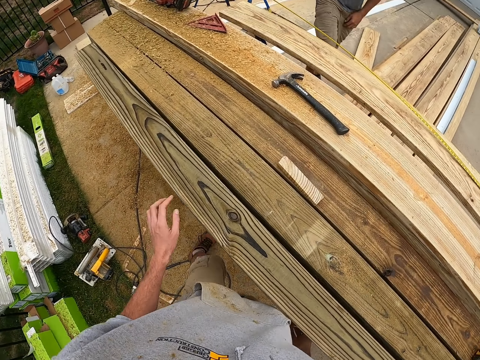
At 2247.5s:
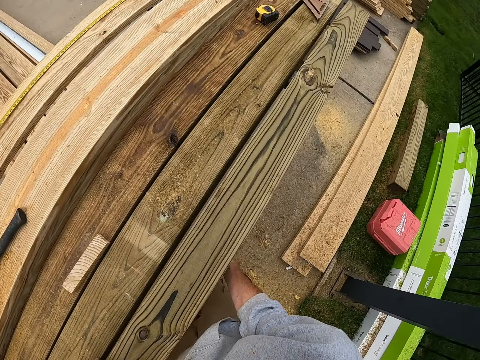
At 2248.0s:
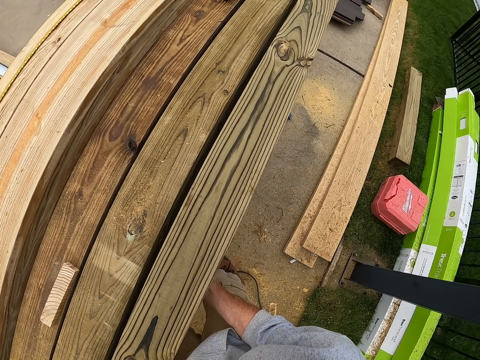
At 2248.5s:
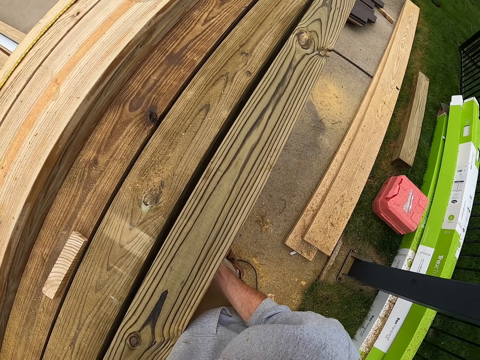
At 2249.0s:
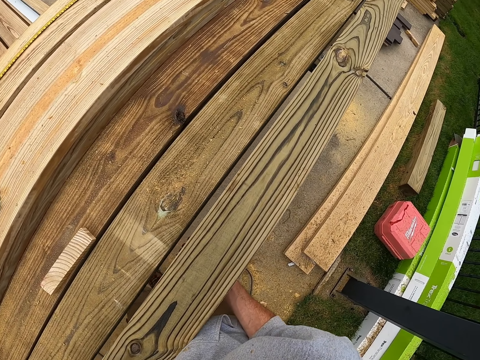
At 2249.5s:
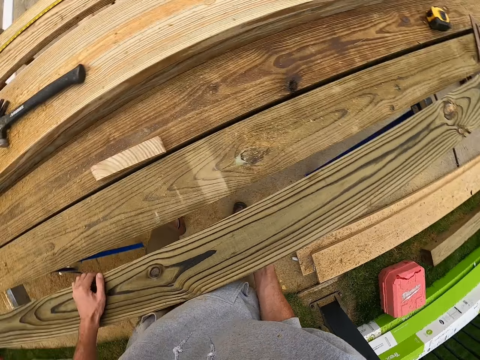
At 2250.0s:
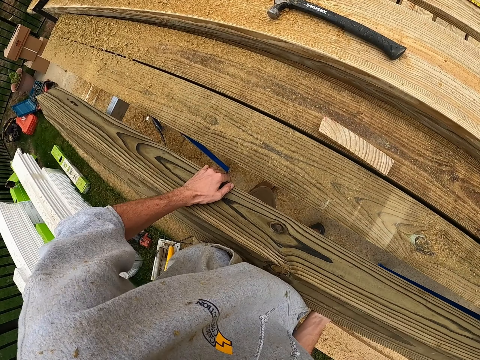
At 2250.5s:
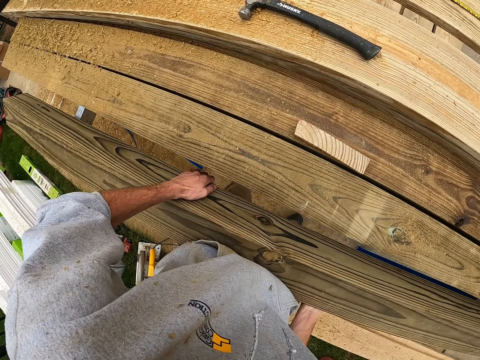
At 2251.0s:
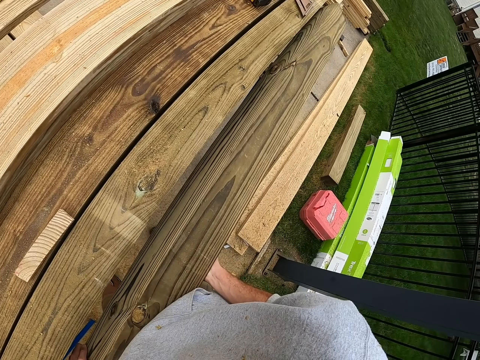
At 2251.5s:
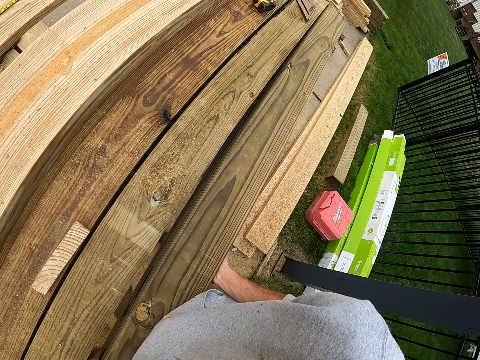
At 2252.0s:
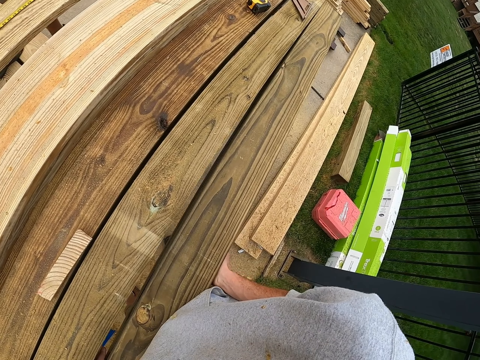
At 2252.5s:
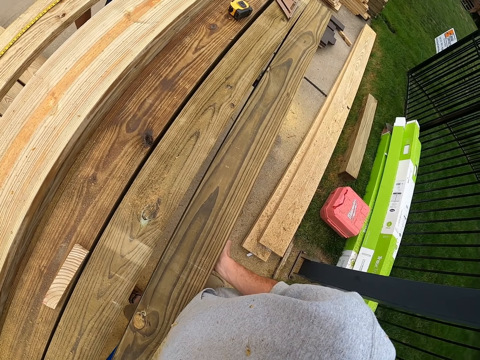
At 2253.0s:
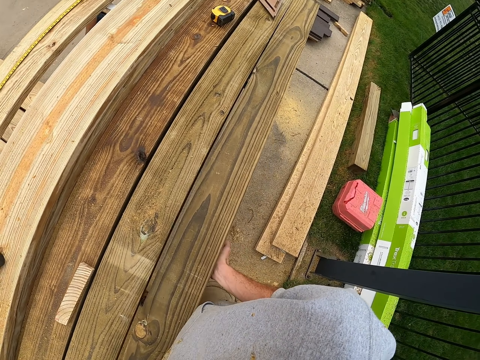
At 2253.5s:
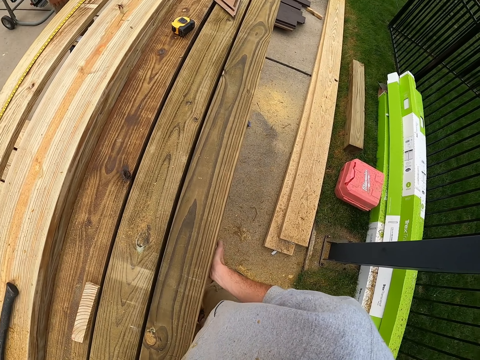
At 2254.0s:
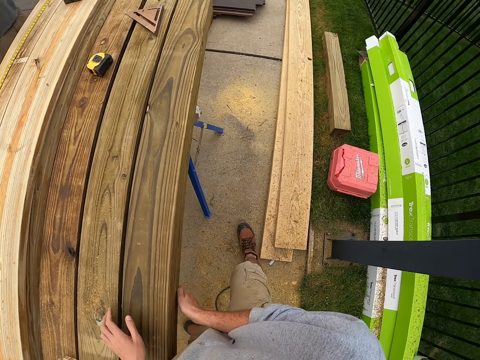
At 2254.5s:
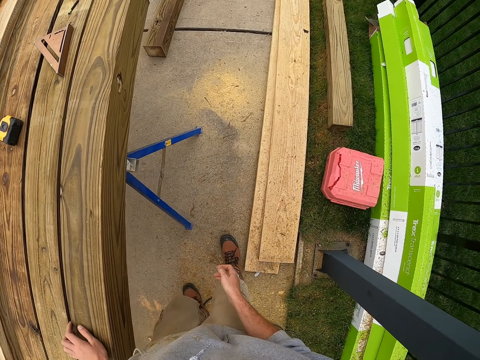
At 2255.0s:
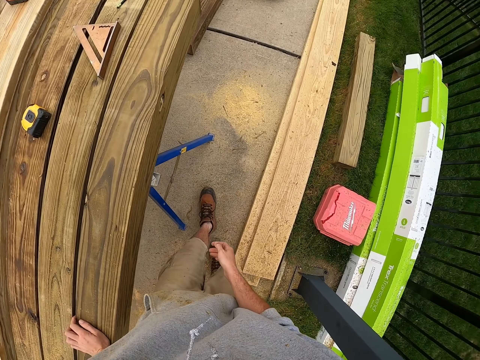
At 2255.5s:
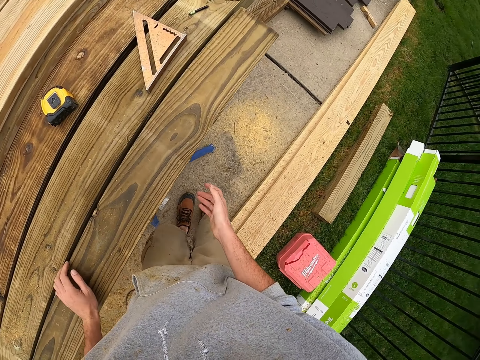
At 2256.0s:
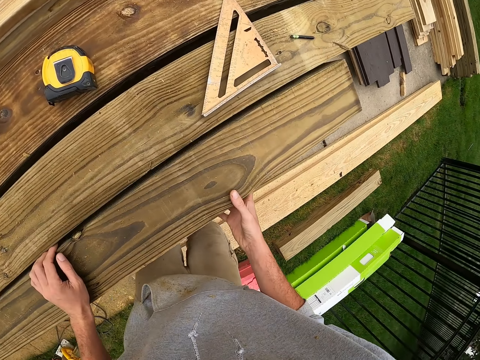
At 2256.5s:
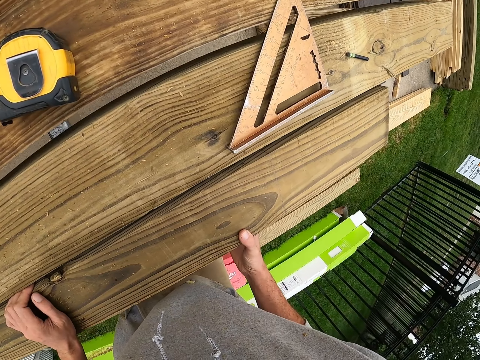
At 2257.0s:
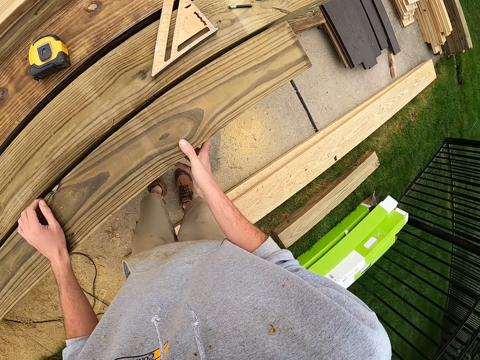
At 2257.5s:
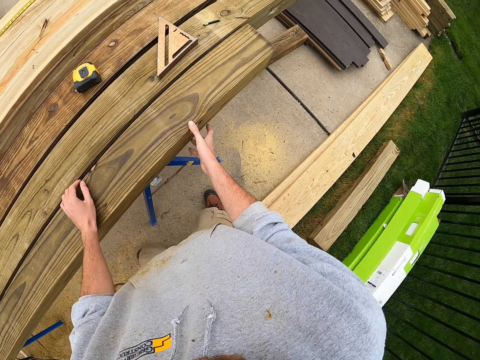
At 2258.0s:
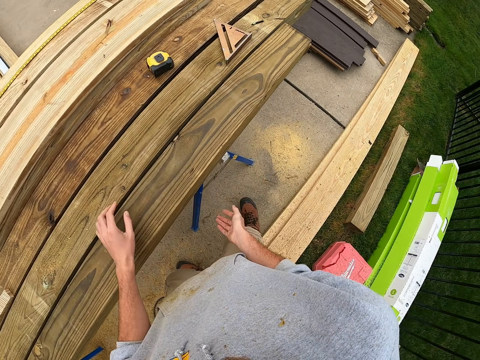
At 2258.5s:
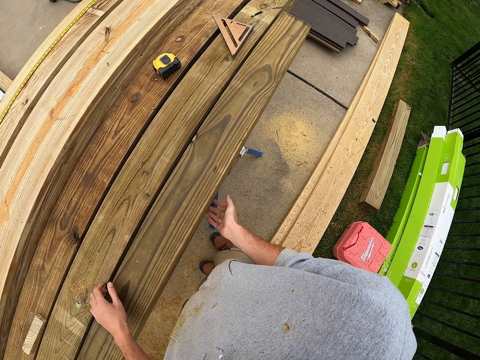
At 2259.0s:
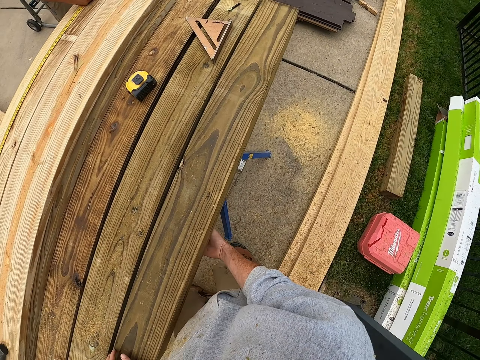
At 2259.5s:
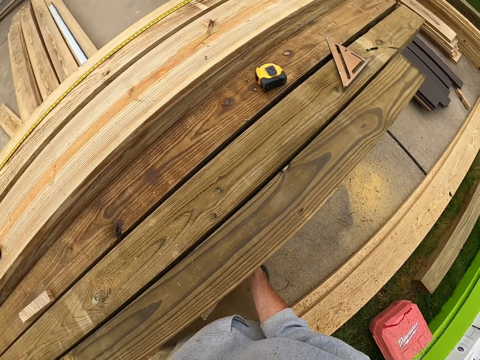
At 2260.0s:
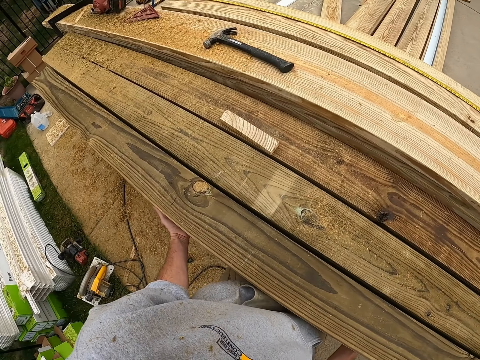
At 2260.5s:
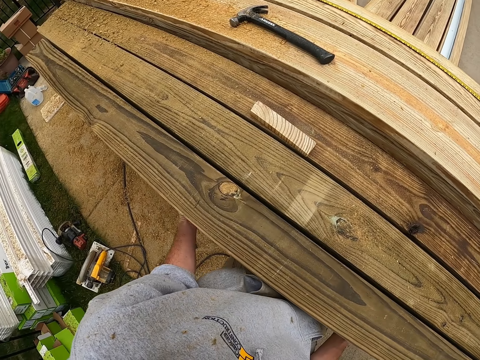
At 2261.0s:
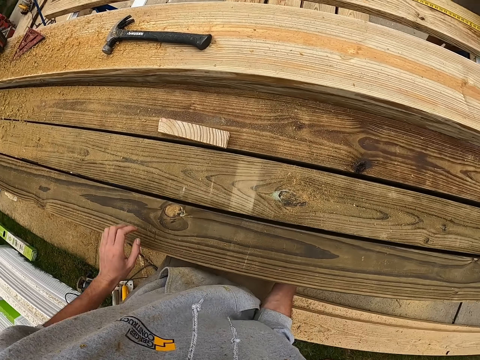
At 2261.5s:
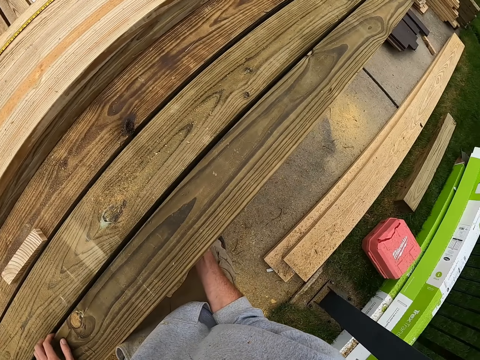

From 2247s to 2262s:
A man measures the timber. The camera wearer looks around. They turn the timber. They move around. They touch the timber.

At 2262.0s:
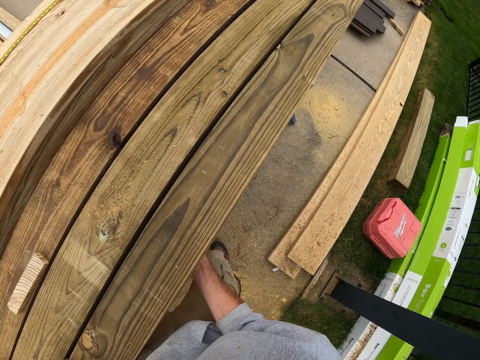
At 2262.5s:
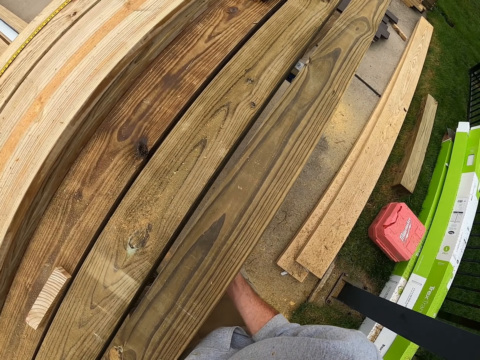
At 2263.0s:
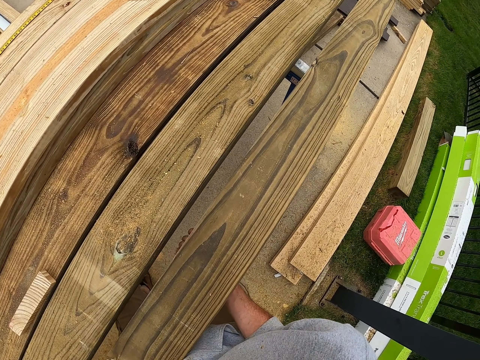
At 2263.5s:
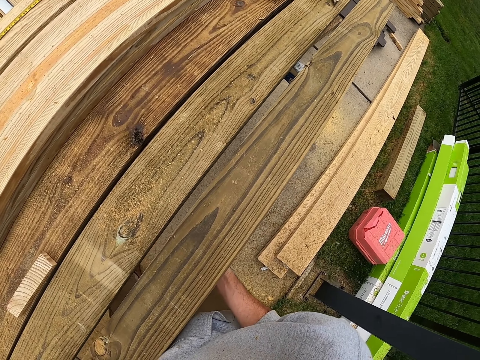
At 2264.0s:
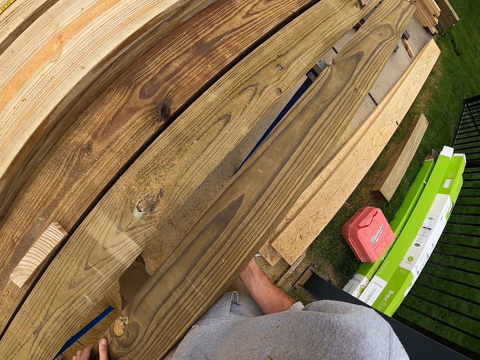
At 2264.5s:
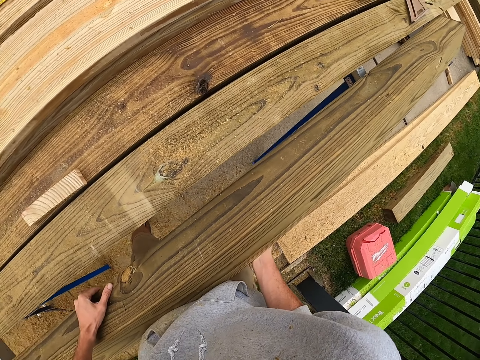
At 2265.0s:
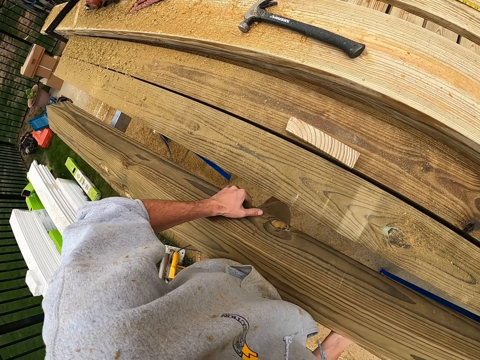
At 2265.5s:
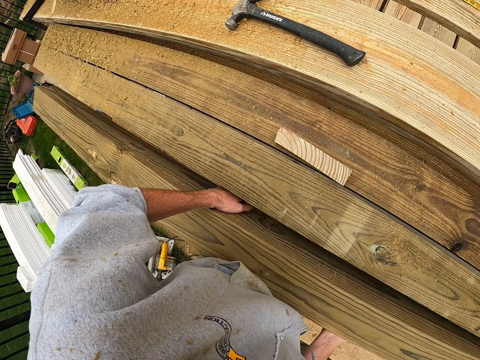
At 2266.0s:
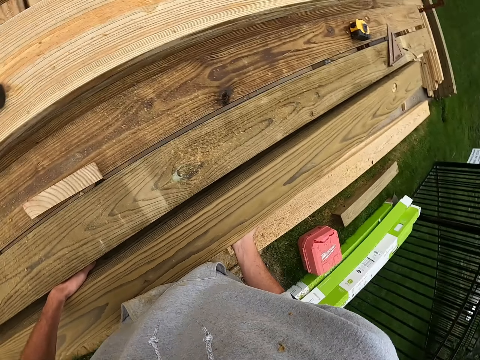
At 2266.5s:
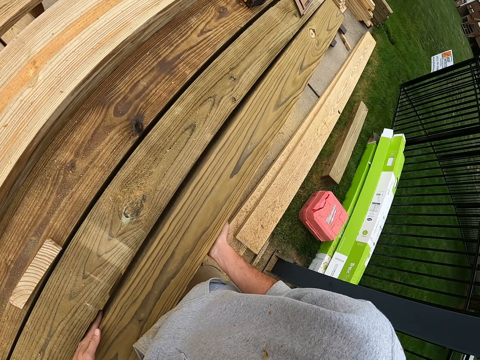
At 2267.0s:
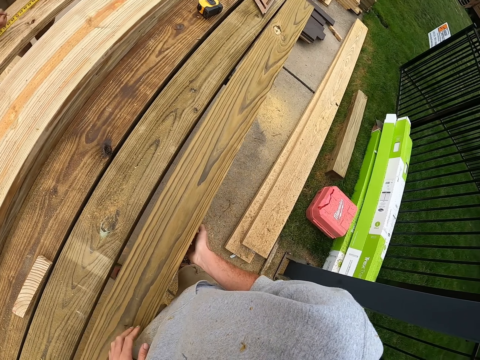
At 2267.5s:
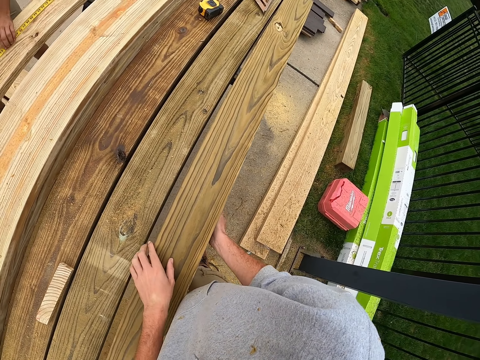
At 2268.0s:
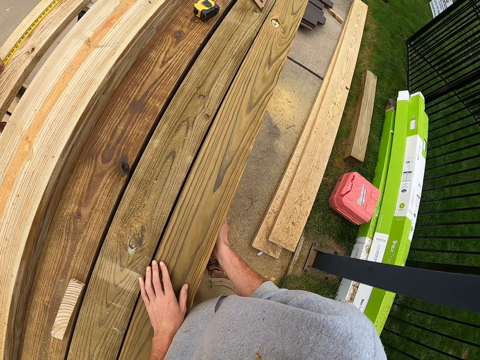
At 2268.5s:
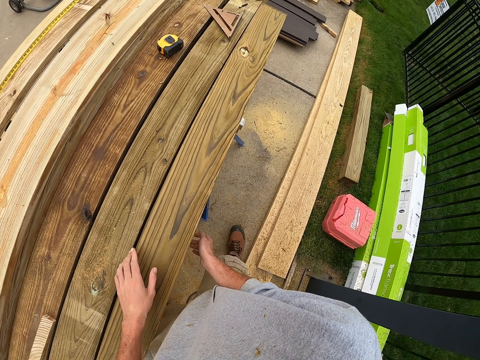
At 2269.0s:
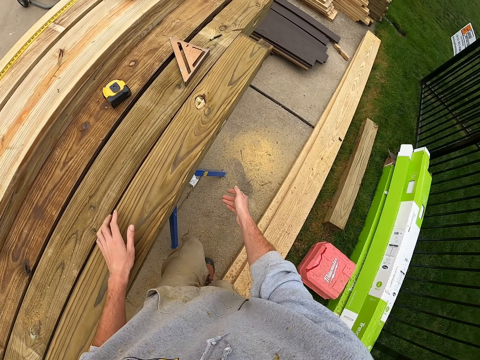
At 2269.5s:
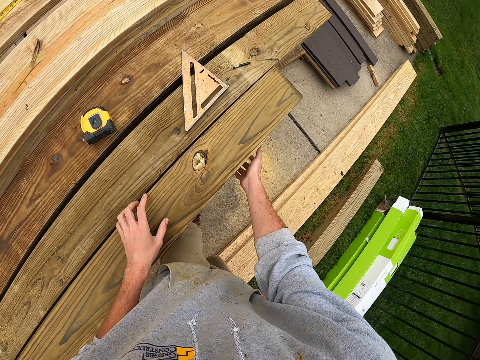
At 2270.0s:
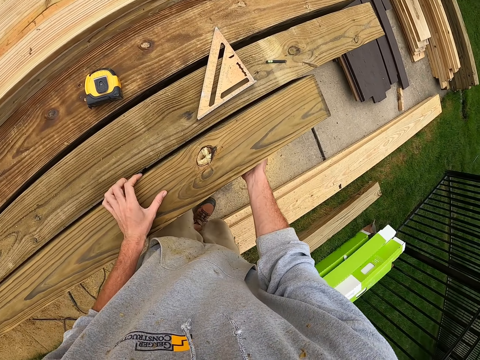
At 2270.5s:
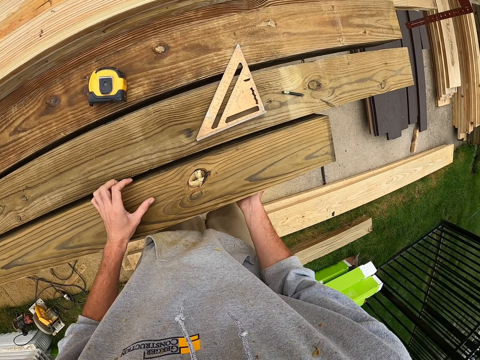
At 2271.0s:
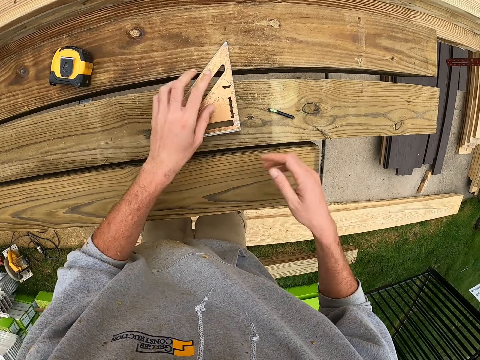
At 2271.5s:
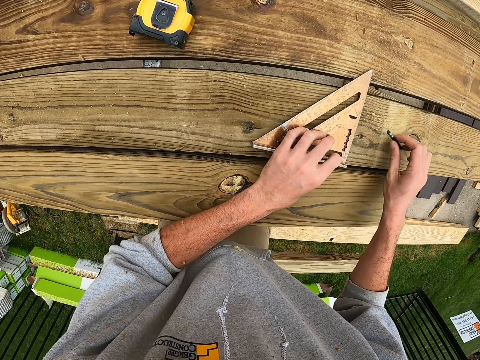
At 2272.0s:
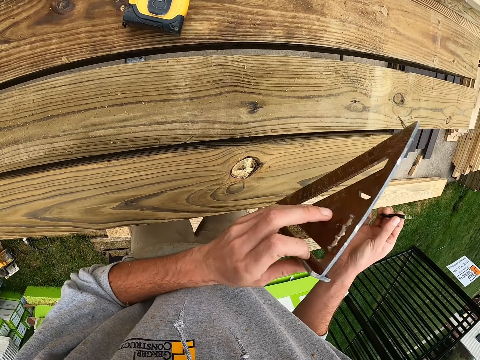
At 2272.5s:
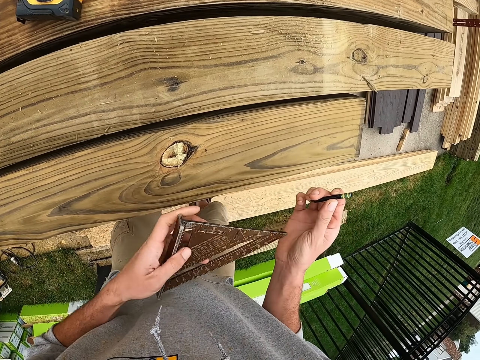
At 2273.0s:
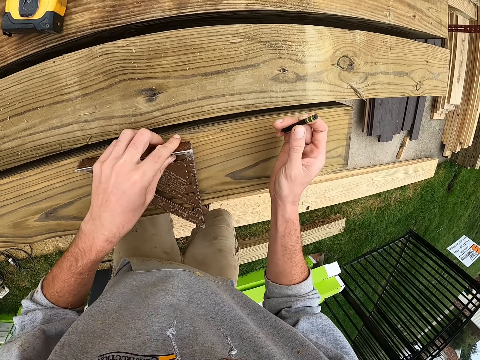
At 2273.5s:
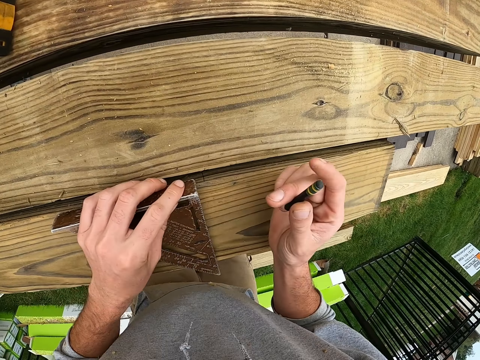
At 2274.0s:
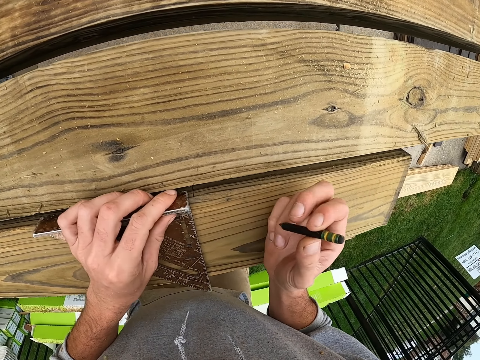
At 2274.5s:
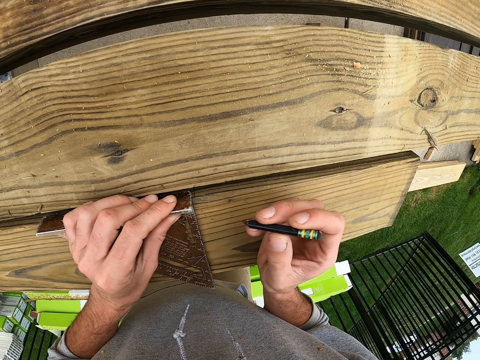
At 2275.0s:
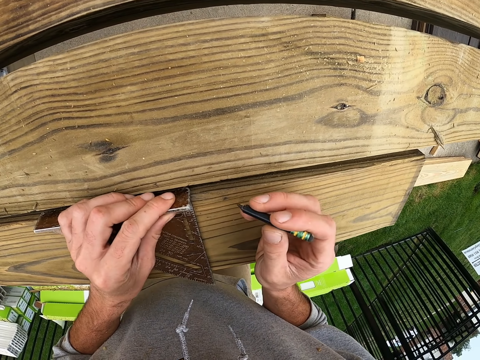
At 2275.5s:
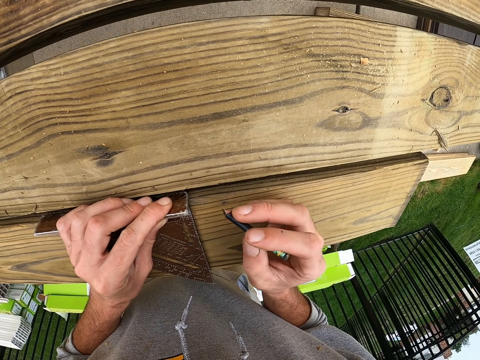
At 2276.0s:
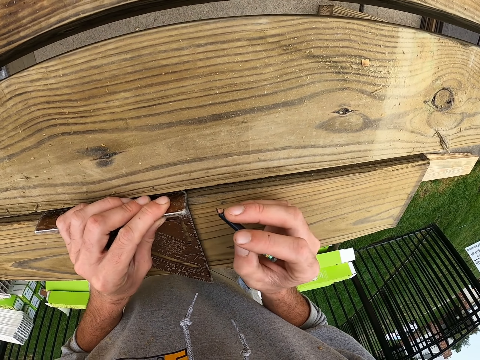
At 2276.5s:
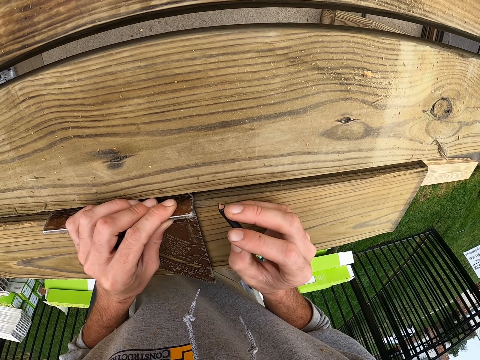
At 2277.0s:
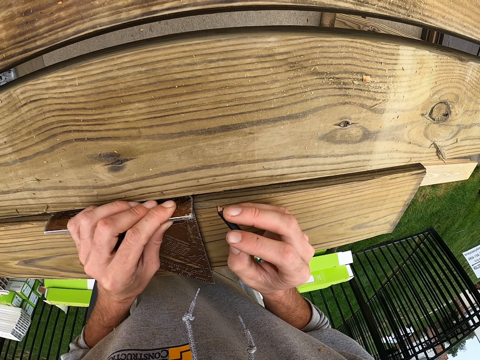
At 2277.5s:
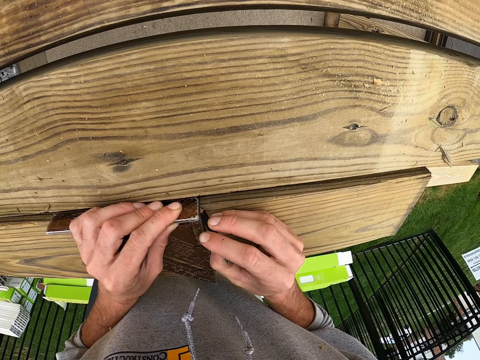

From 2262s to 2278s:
The camera wearer turns the timber. They look around. They move around. They pick up a pencil. They pick up a square ruler. They mark on the timber.
